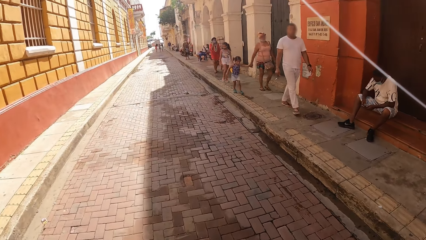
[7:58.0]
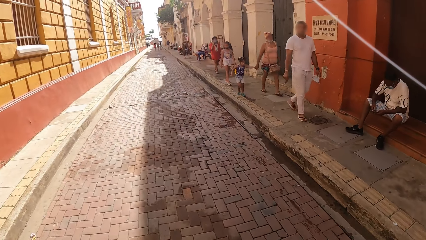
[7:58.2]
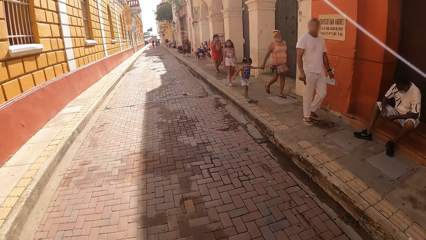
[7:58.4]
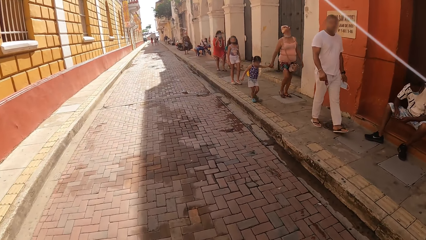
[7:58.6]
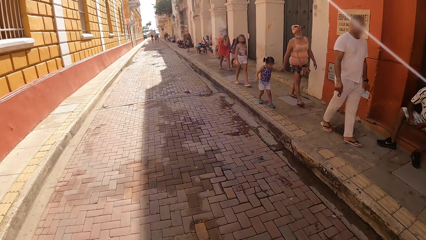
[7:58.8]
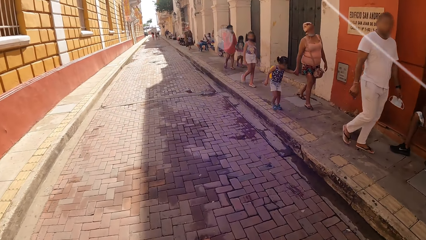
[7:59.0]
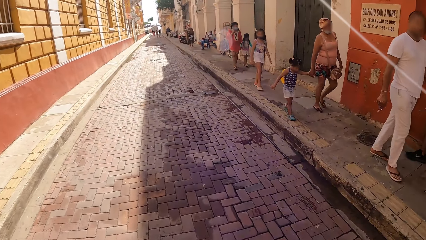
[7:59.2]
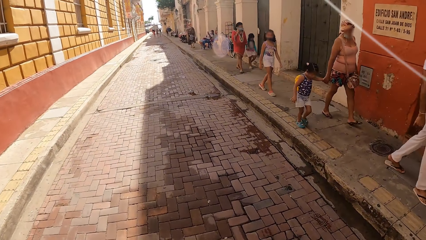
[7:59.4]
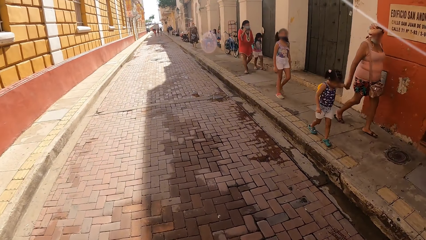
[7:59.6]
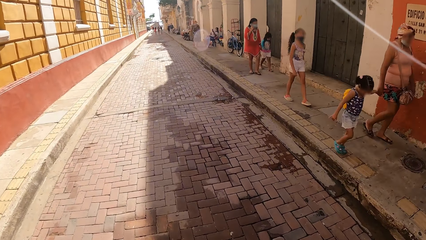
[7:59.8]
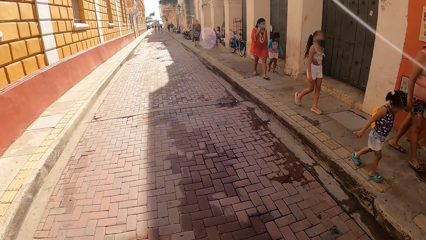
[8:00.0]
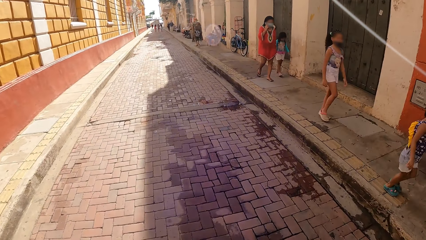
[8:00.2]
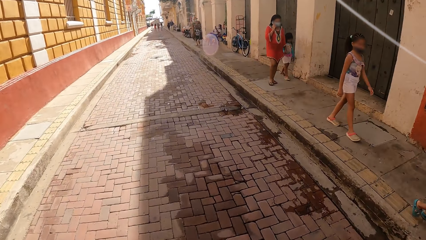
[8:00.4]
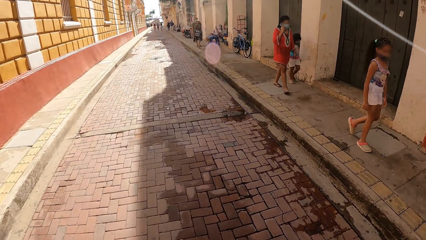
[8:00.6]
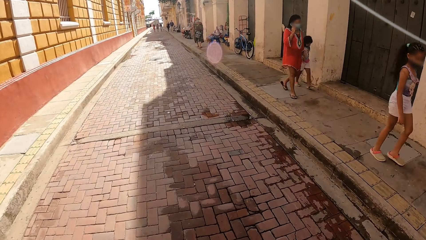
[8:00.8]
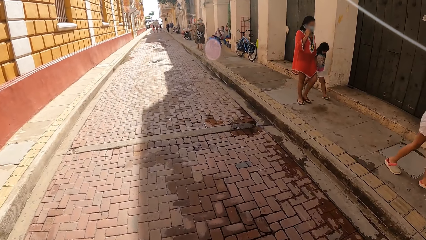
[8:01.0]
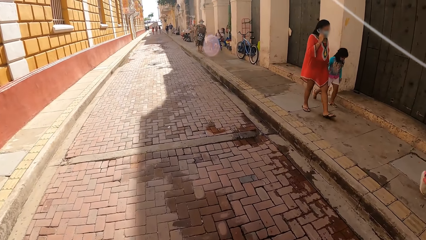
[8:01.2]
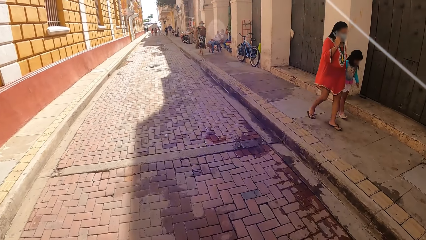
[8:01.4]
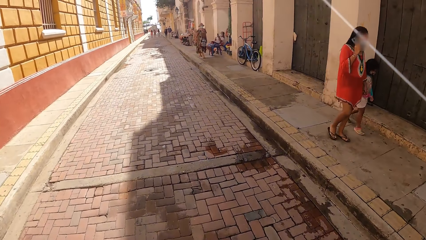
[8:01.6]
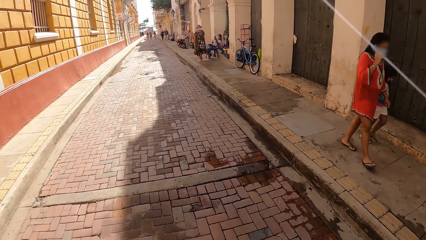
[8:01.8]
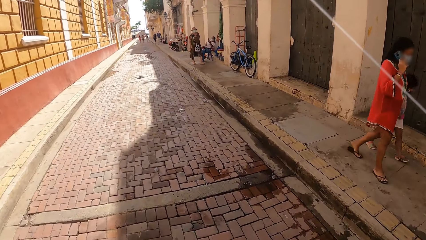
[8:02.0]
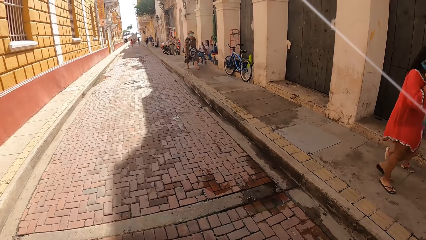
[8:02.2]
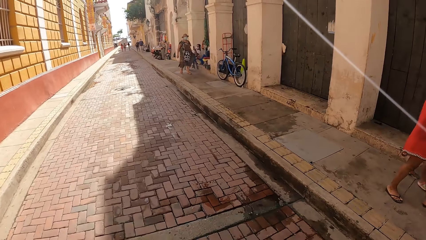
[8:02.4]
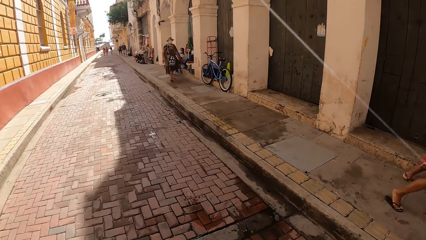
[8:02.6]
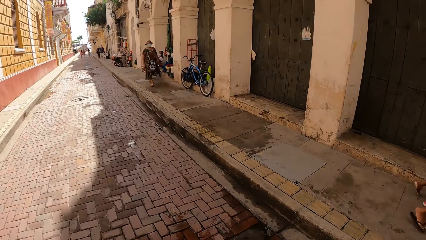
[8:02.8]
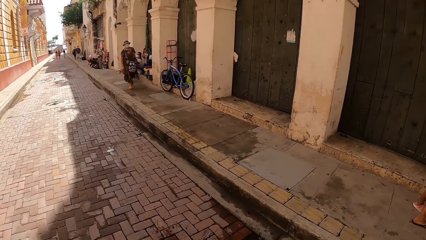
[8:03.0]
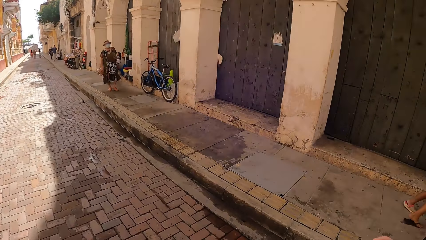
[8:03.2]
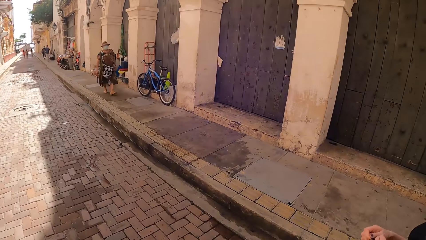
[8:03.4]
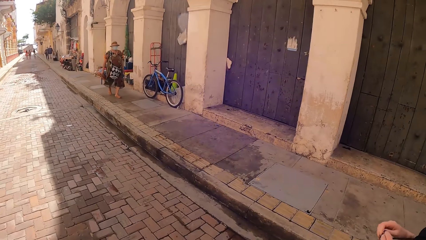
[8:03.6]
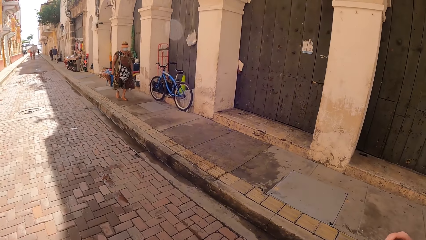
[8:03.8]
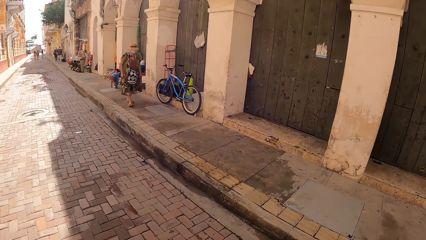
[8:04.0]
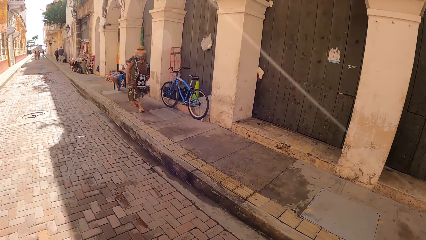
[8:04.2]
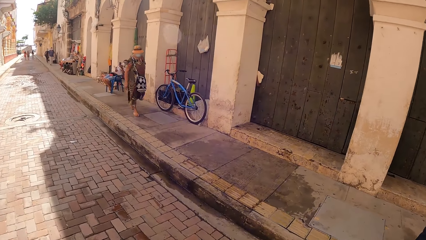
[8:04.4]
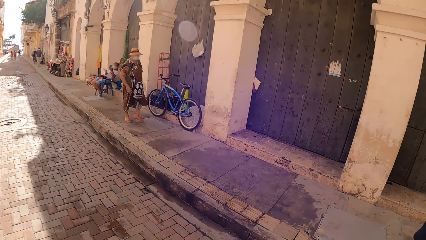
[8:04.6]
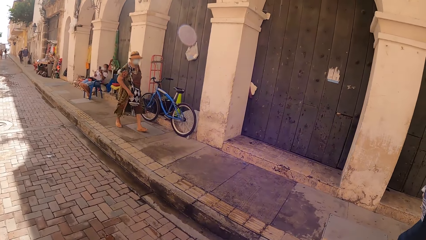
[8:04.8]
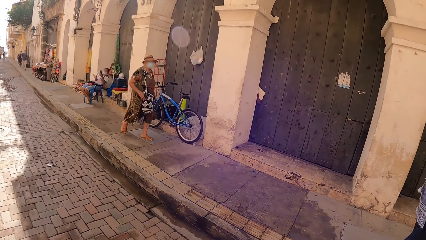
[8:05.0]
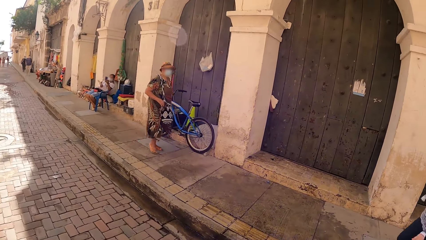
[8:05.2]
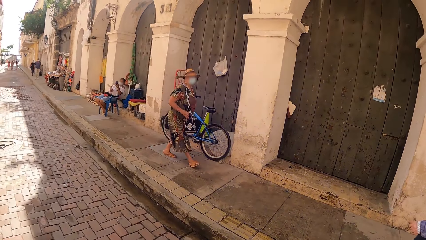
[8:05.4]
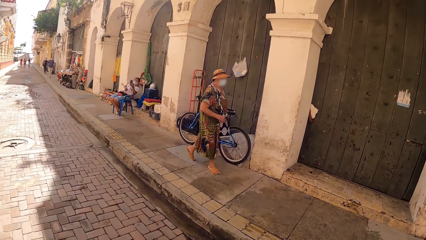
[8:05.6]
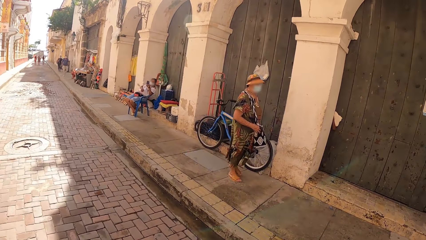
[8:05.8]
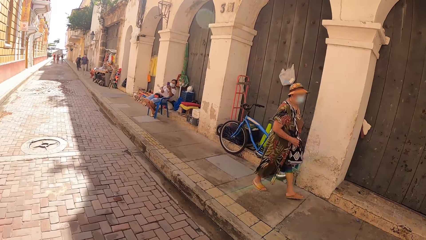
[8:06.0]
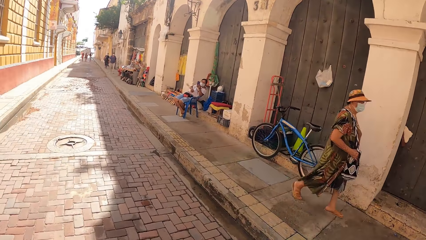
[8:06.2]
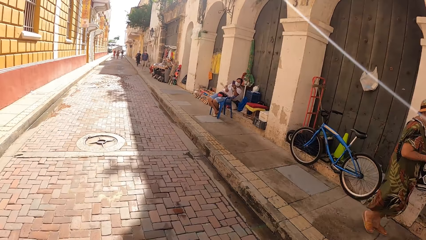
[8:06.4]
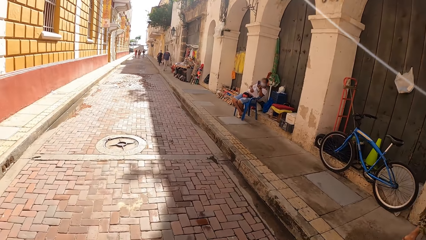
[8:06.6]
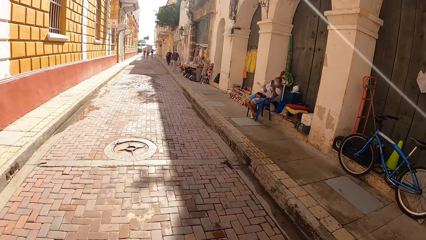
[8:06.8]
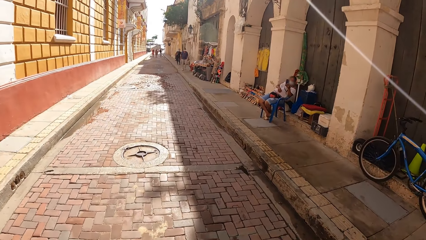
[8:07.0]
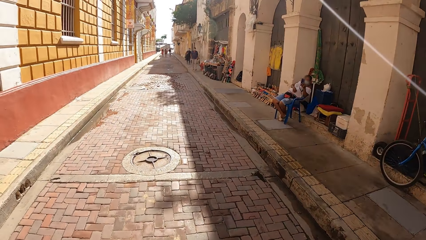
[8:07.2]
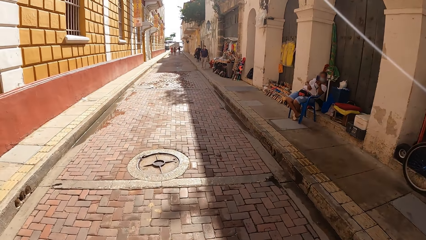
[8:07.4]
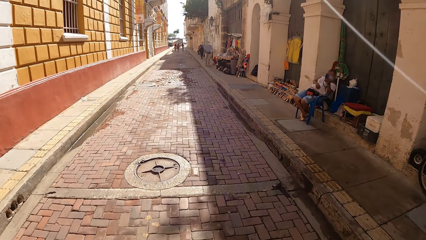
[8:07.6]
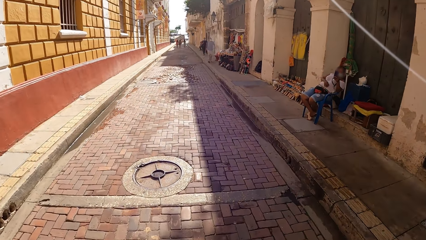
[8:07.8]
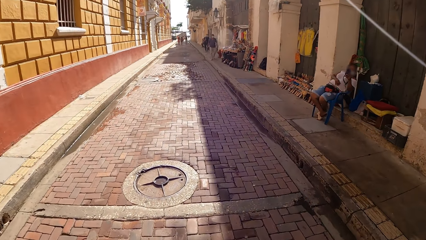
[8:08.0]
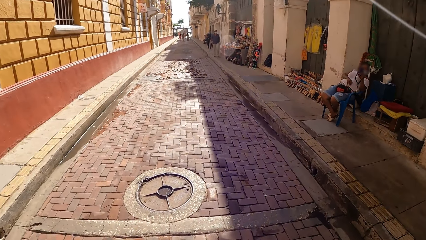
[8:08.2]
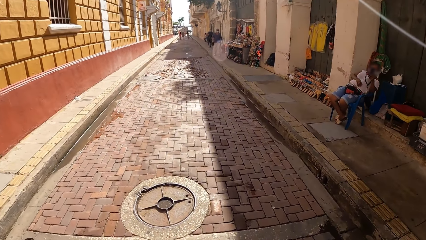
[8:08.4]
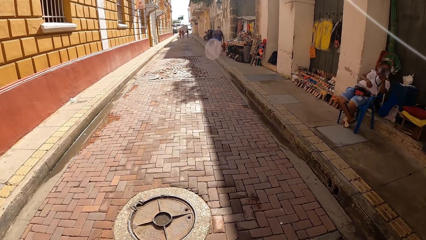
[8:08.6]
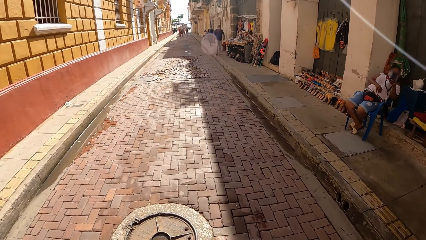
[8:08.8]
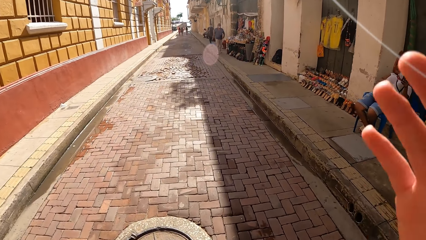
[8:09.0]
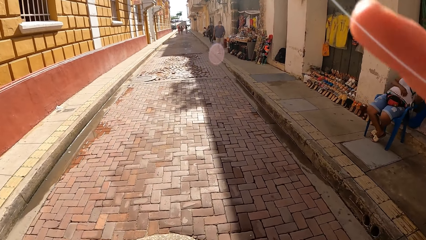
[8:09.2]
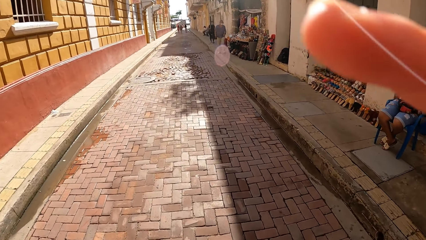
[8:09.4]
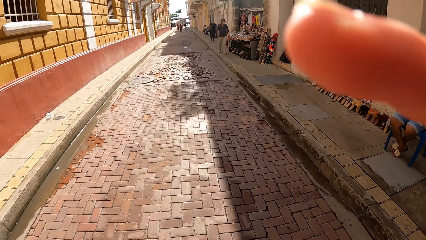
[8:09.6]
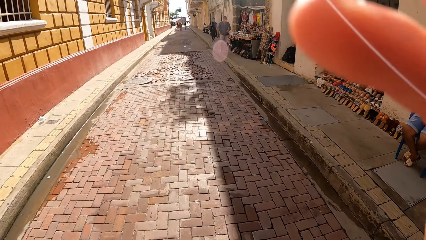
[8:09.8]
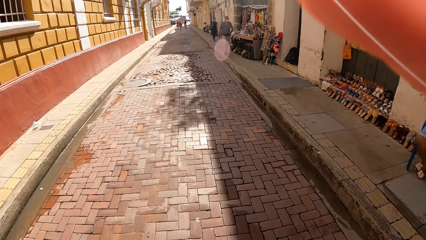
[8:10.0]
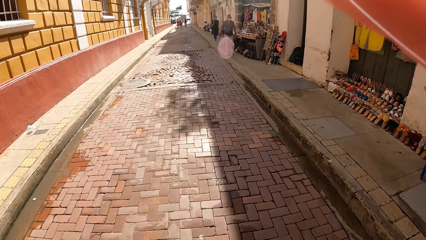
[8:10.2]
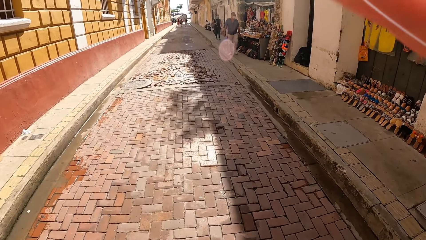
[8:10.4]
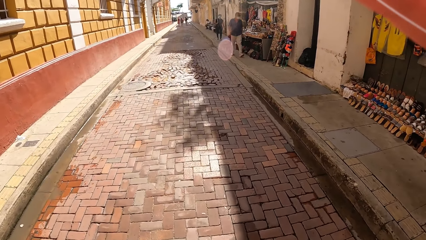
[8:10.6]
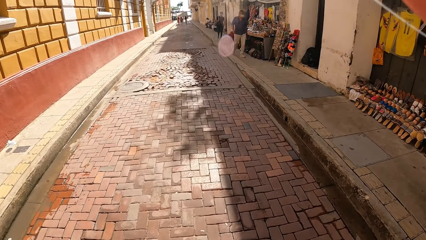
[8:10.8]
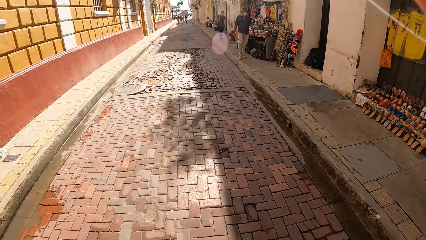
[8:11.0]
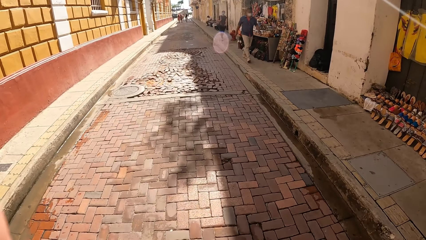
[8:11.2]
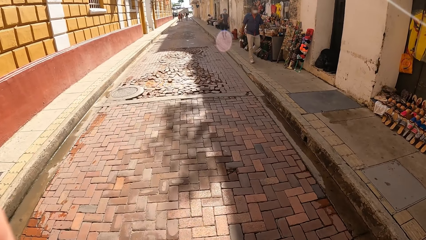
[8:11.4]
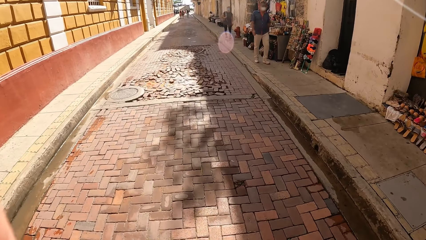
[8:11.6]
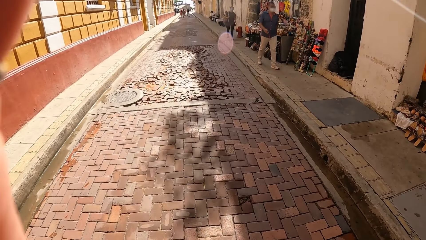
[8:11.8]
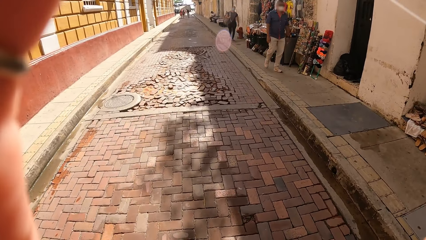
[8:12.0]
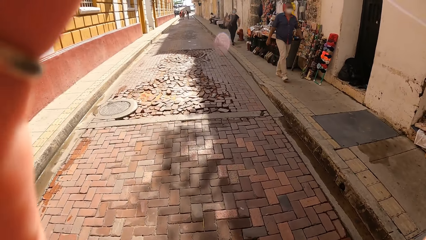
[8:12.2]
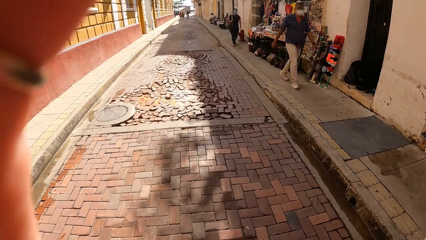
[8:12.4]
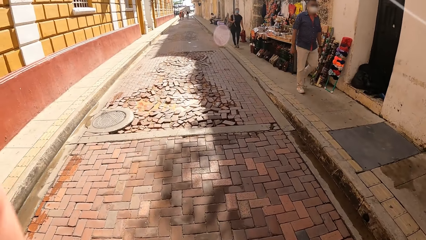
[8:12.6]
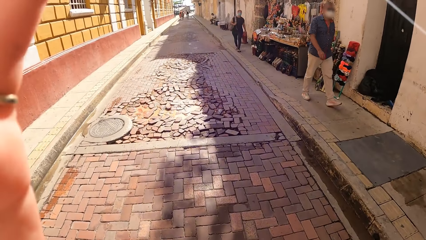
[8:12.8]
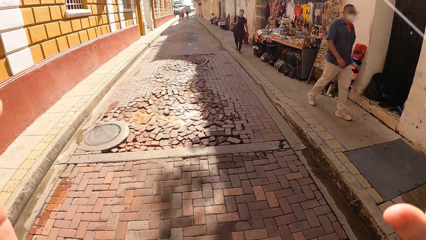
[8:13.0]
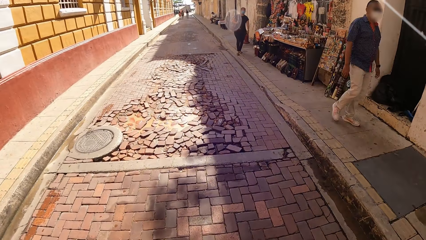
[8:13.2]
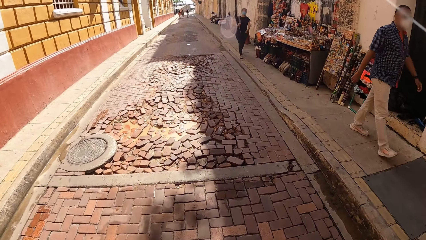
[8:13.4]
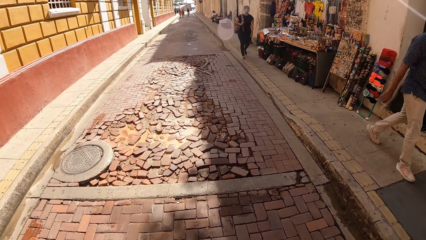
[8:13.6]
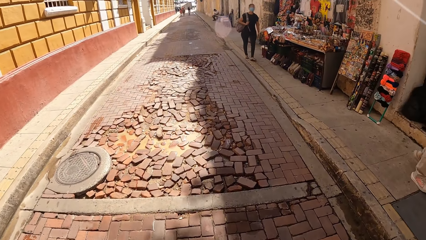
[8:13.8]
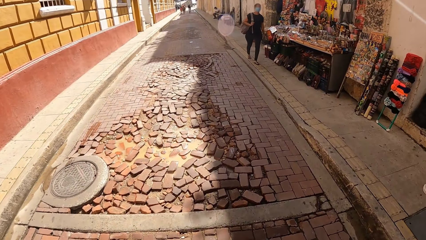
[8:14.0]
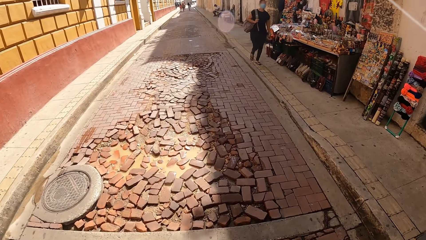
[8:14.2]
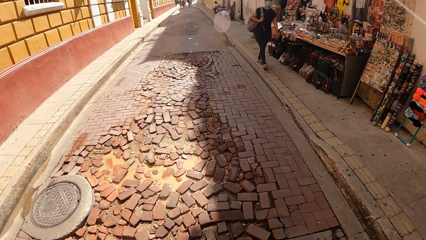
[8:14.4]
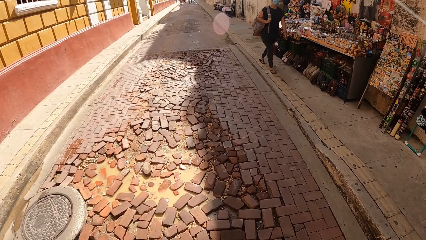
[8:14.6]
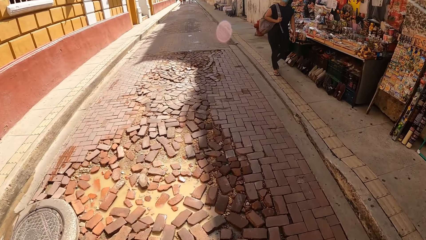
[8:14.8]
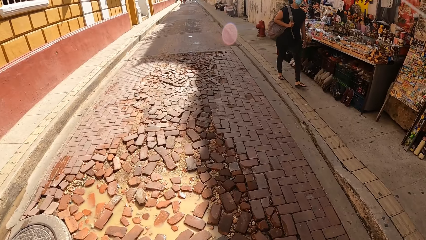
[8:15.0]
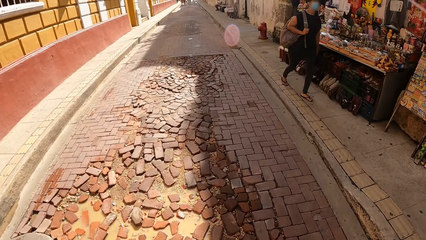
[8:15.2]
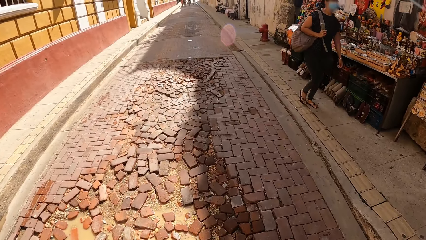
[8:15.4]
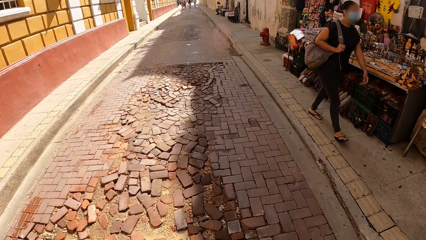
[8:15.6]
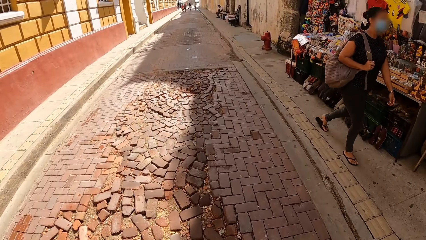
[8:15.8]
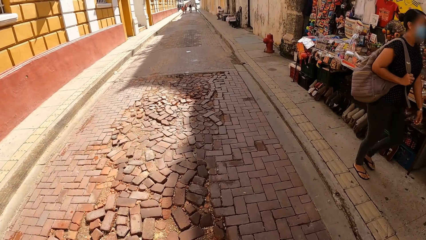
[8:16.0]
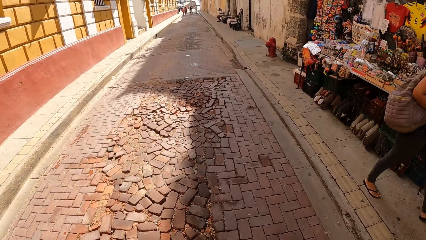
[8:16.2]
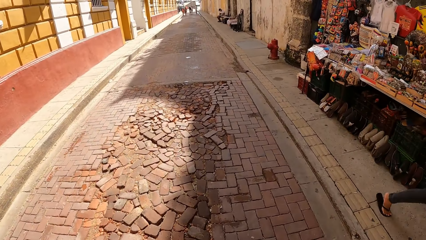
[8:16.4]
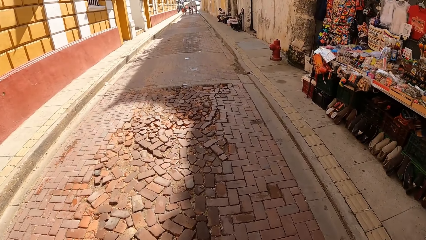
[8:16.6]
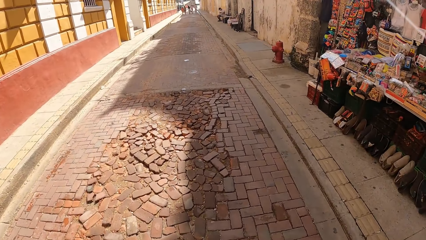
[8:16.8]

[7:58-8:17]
A woman walks in the walkway. Another woman walks on the pavement in the walkway. The camera wearer touches a camera.
